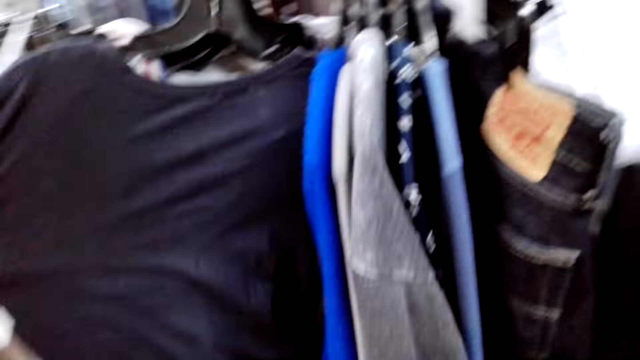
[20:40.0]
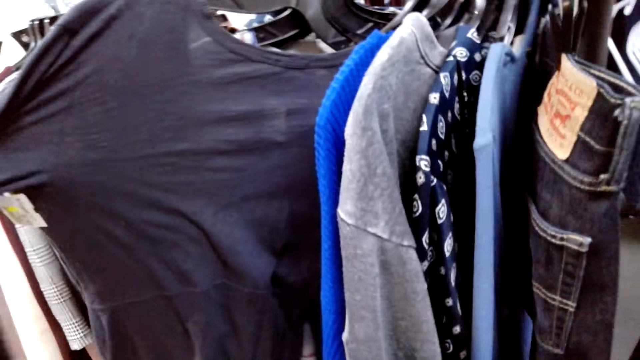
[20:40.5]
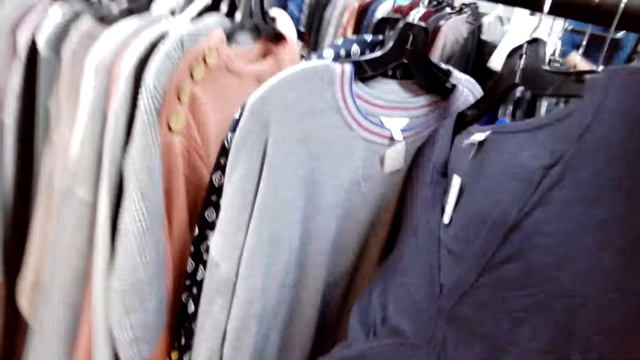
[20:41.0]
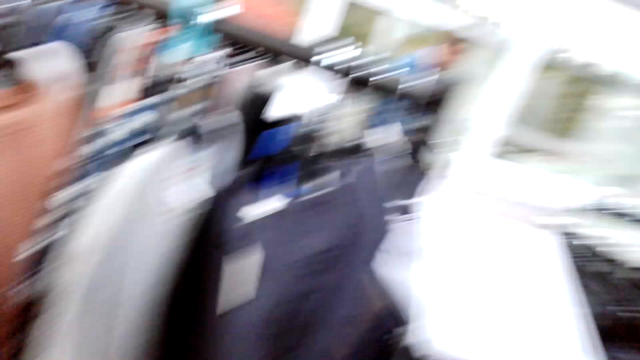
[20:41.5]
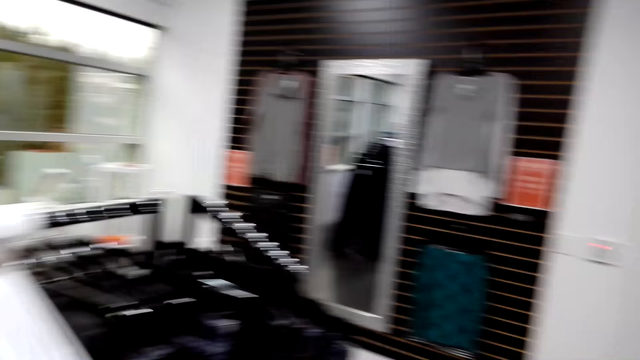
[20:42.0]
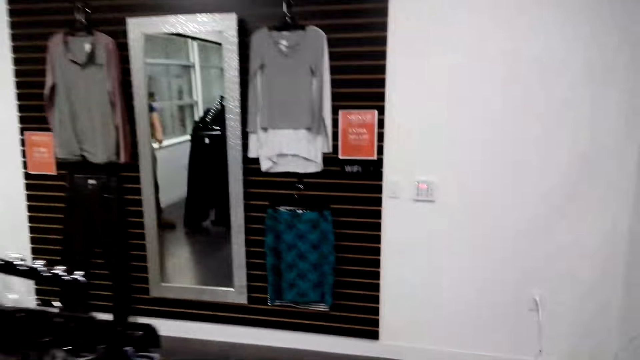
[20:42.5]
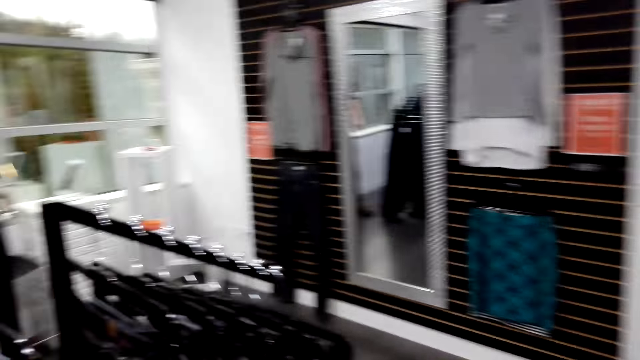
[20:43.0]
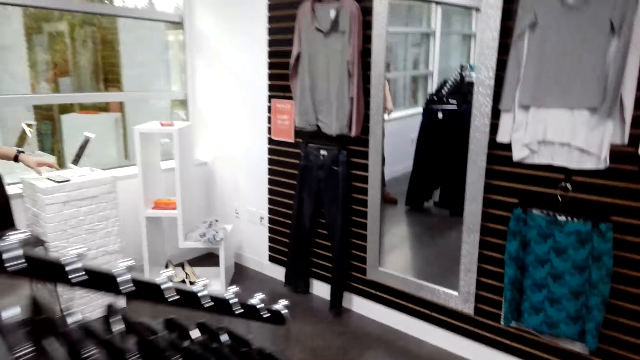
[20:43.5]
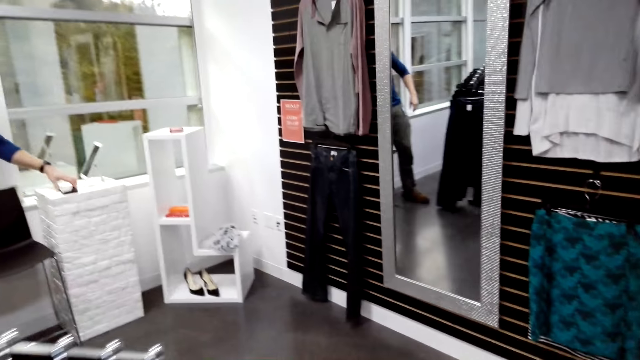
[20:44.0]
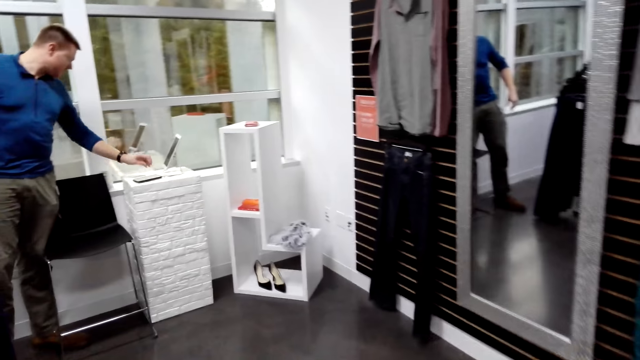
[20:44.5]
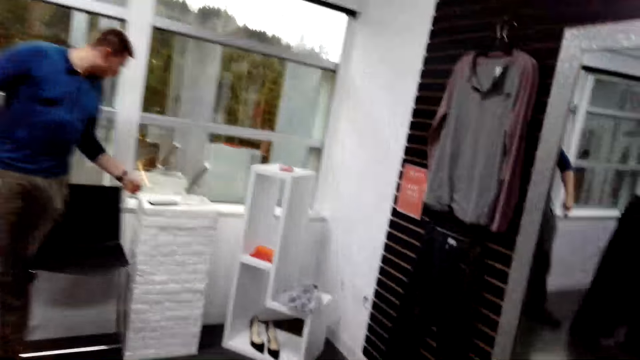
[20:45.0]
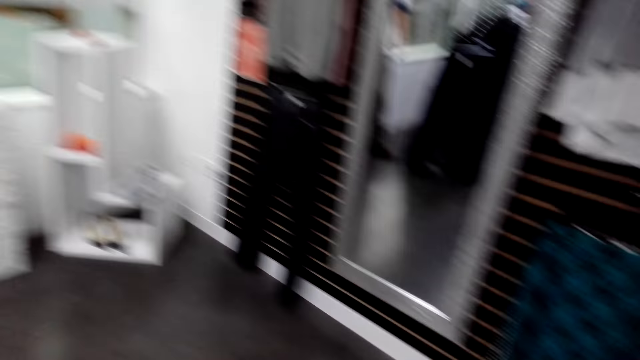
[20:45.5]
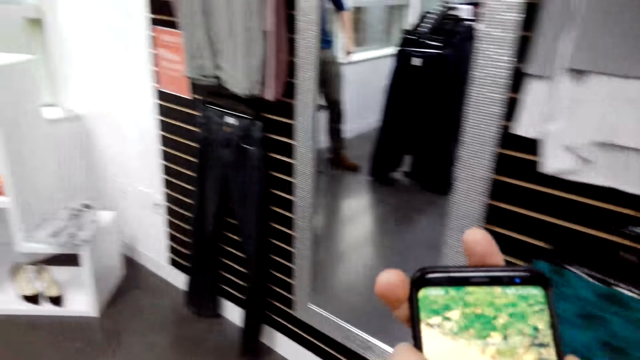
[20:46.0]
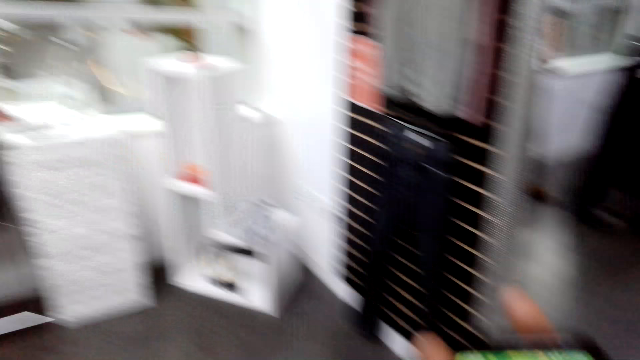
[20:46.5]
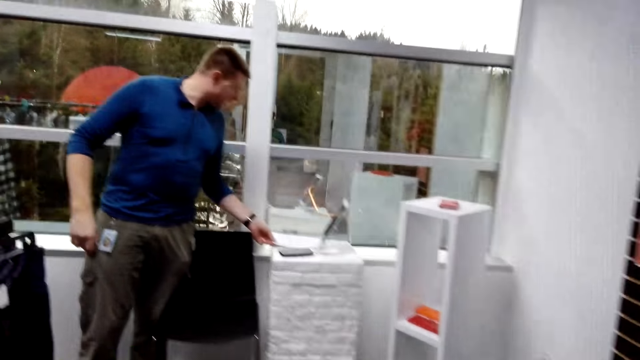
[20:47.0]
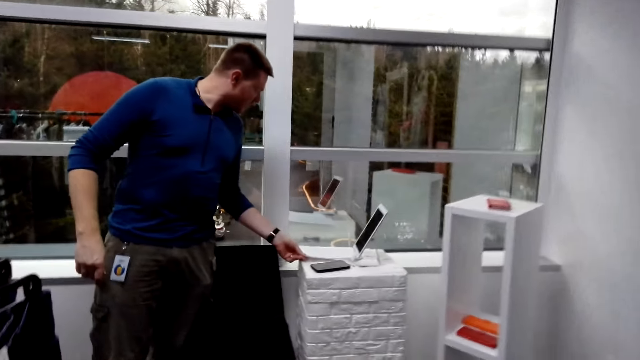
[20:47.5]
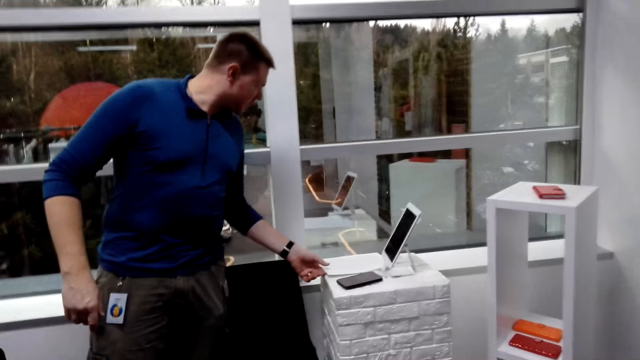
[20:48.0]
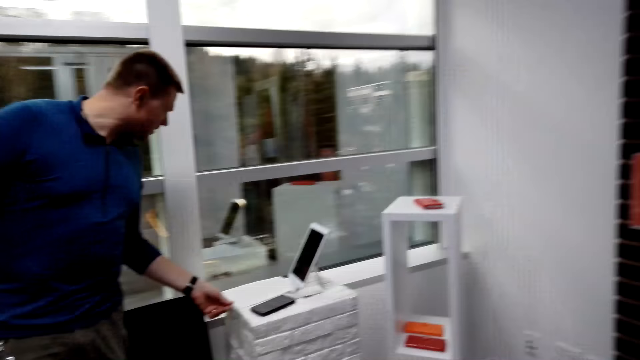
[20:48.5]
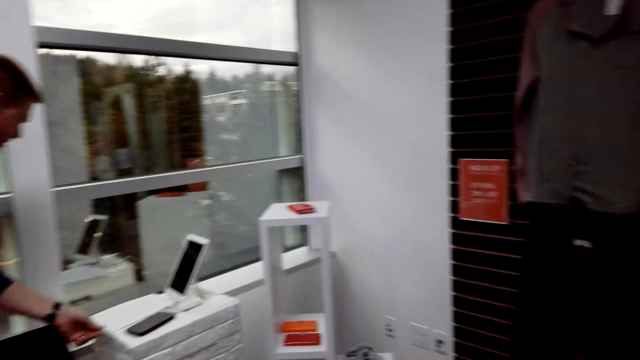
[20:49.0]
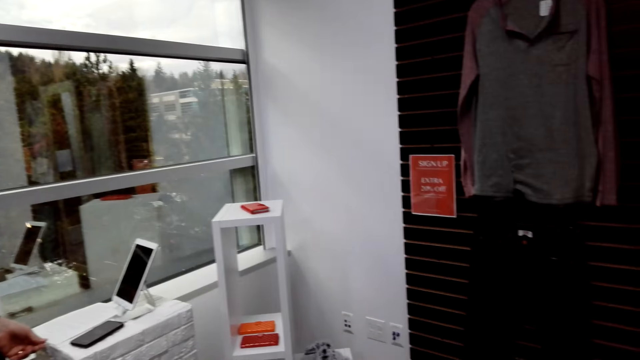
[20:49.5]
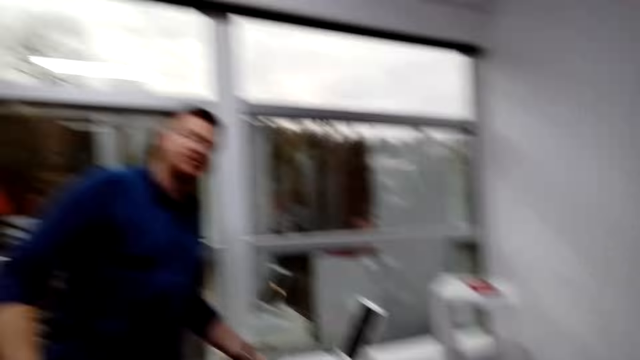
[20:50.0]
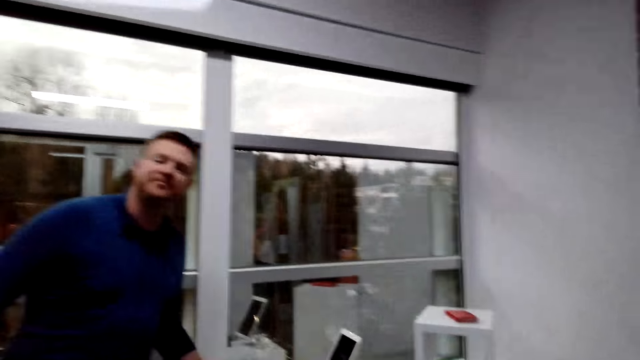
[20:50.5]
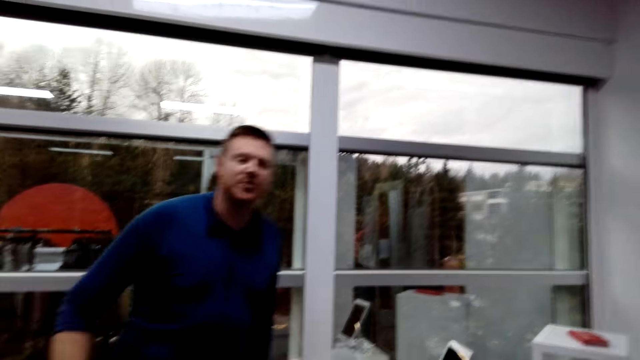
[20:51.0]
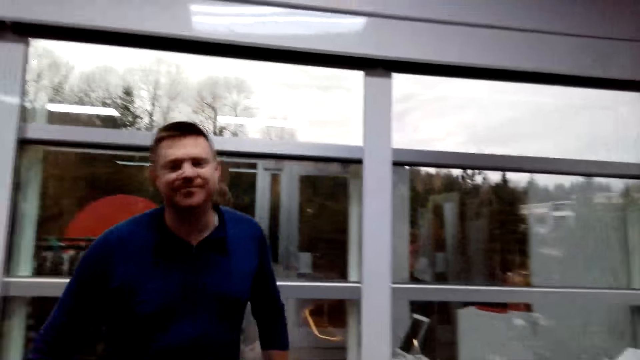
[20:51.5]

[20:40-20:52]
The camera wearer touches the blue sweater. They walk around. A person picks up a phone. The person rotates the cellphone. The camera wearer uses the phone. The person touches a piece of paper and holds a book. The camera wearer walks in the room.

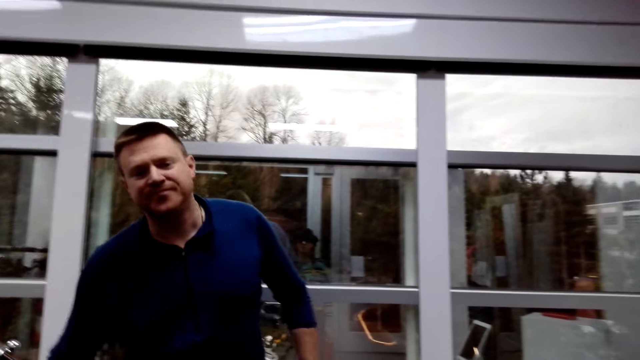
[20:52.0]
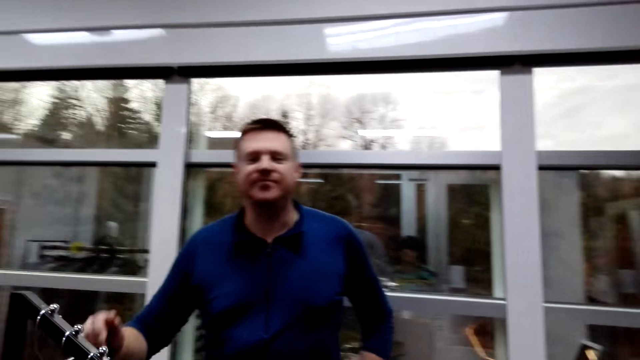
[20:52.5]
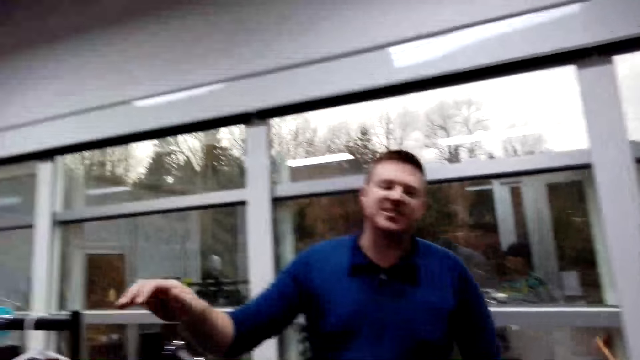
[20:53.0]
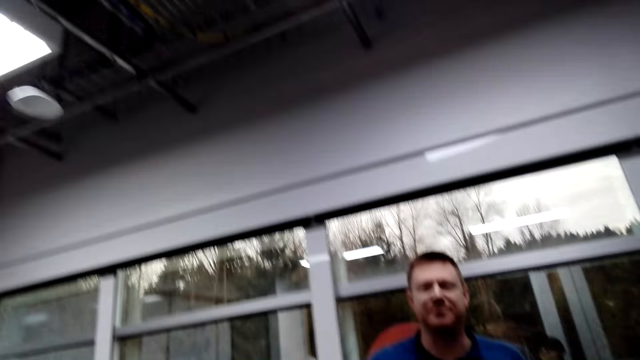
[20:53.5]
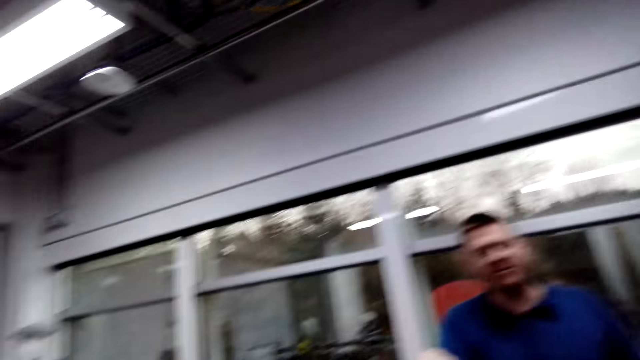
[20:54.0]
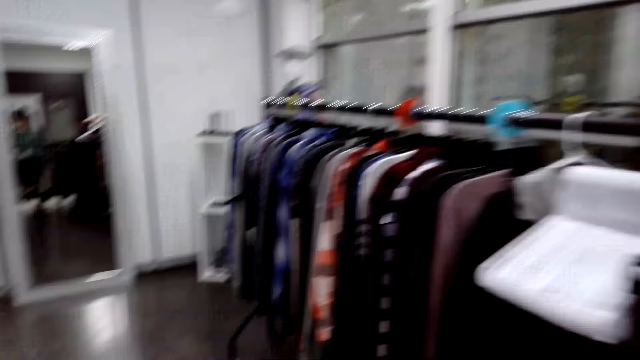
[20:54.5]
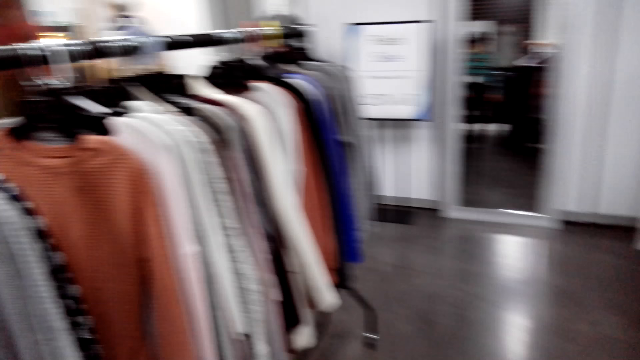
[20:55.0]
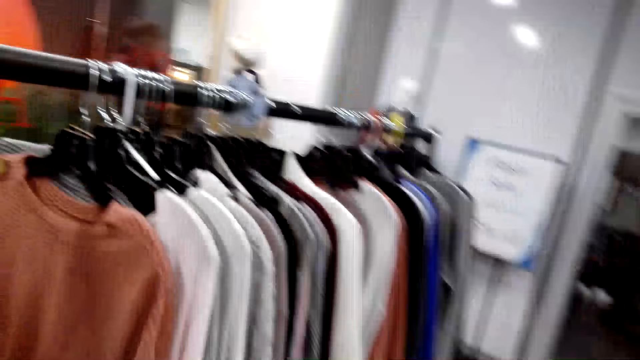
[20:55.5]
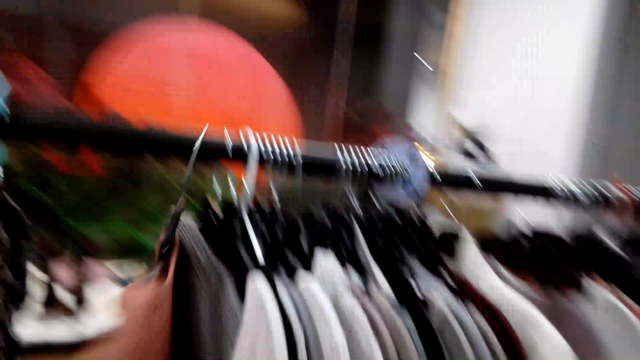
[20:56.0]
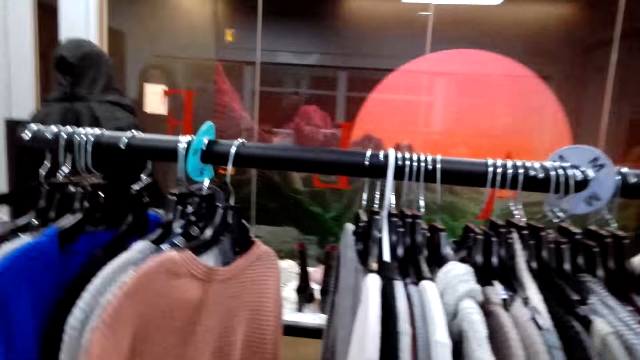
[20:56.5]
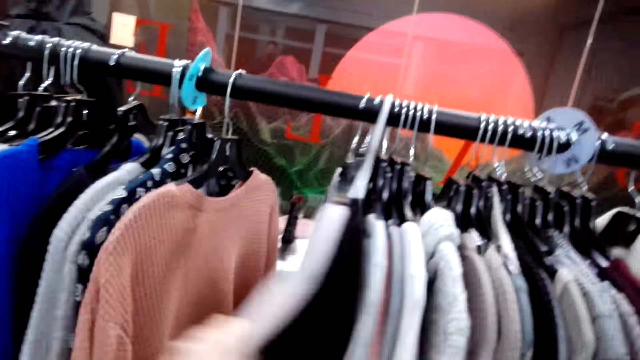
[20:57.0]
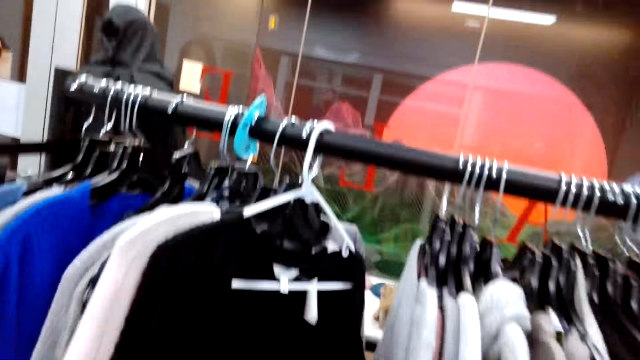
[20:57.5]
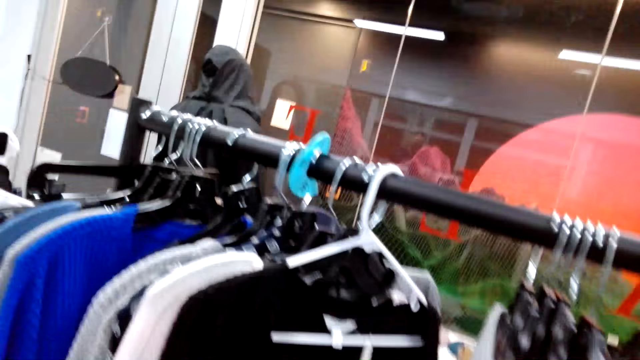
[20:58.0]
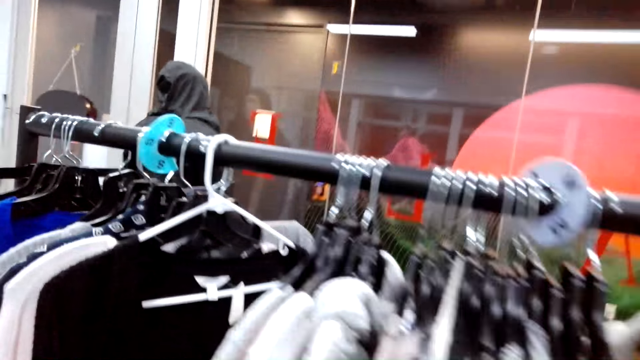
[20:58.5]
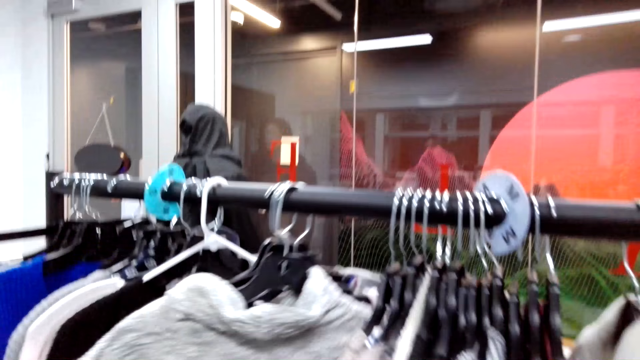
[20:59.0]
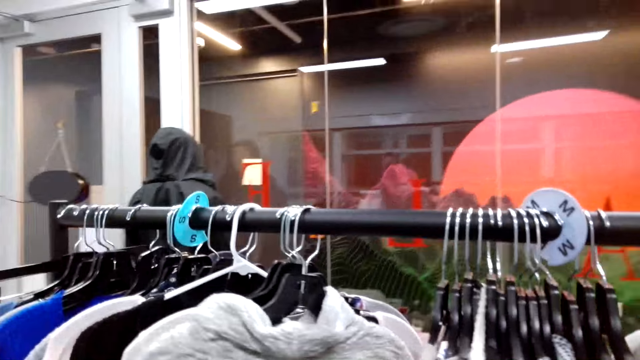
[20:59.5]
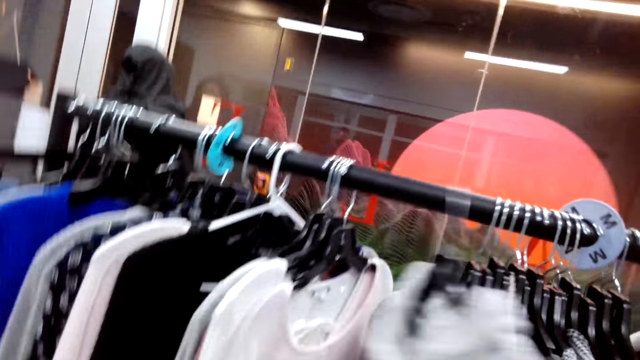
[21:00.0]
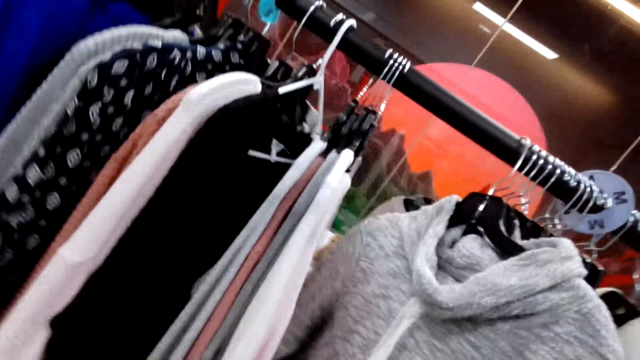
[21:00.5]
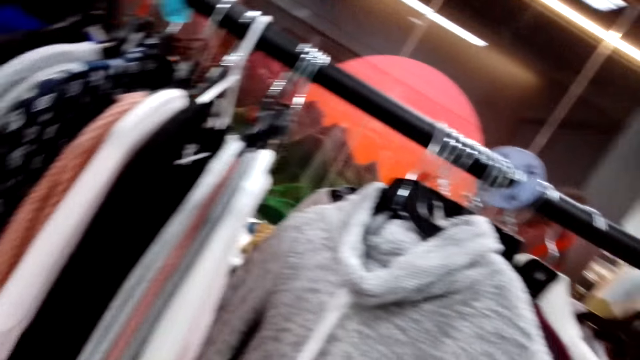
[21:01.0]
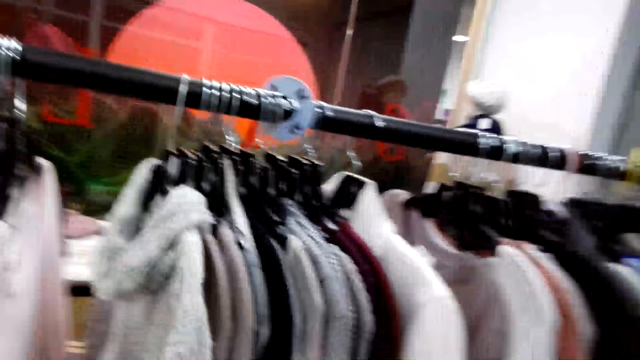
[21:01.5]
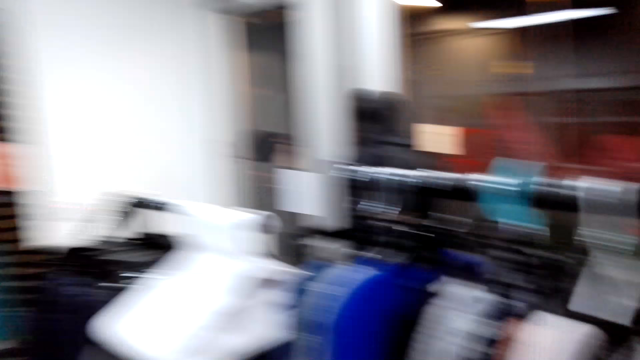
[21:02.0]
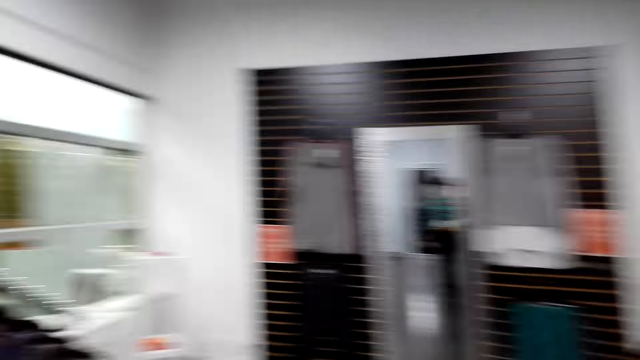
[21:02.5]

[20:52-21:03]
A man holds the rack. The camera wearer walks around. They touch the sweaters. They pull the clothes aside.
